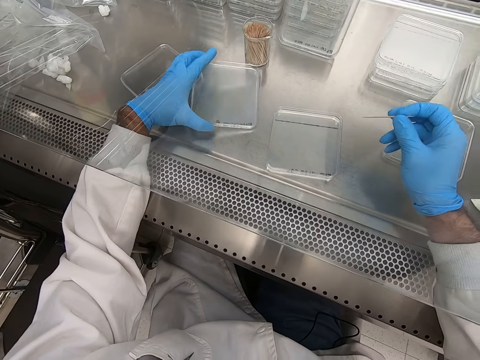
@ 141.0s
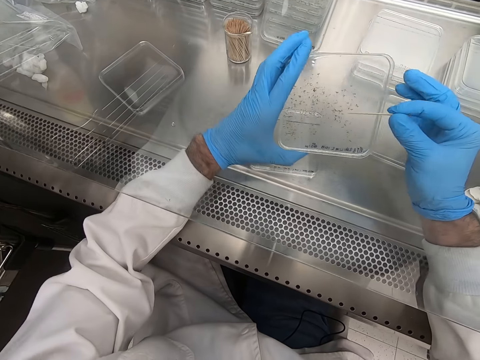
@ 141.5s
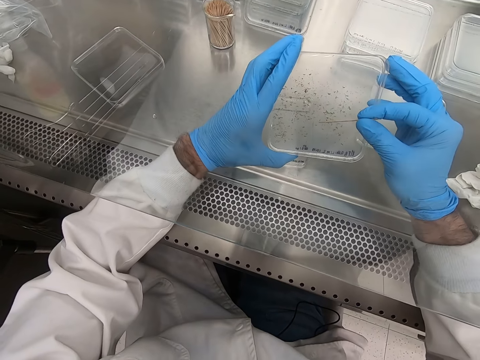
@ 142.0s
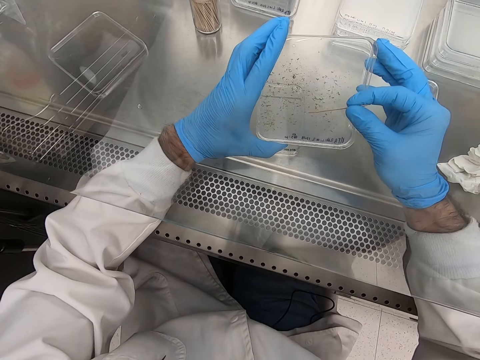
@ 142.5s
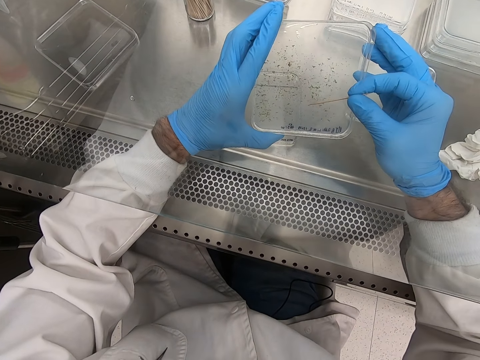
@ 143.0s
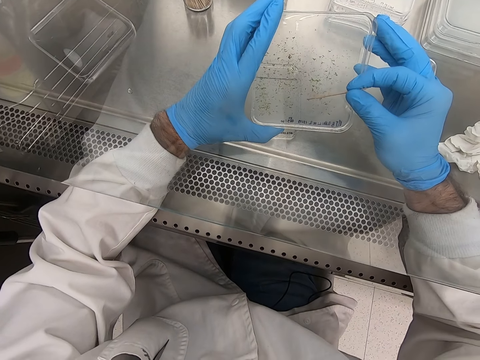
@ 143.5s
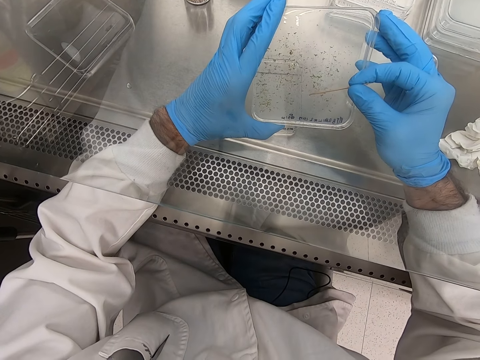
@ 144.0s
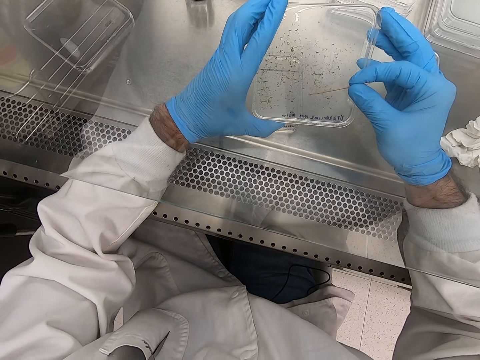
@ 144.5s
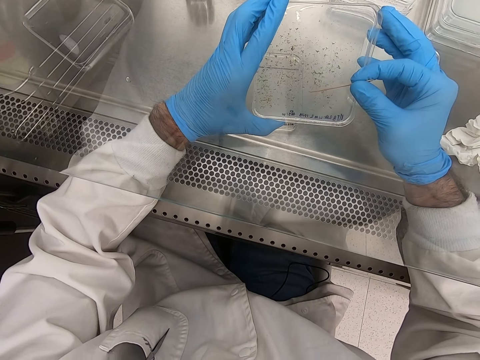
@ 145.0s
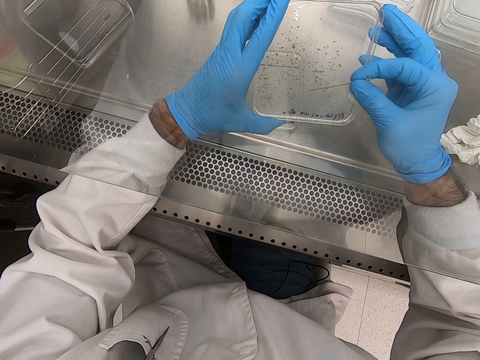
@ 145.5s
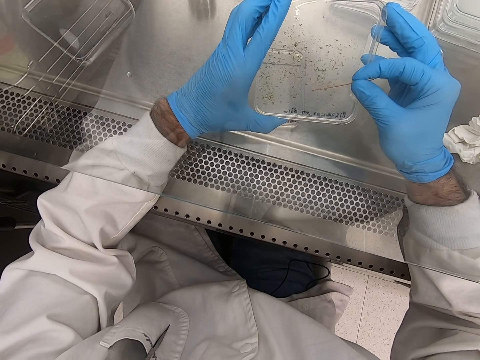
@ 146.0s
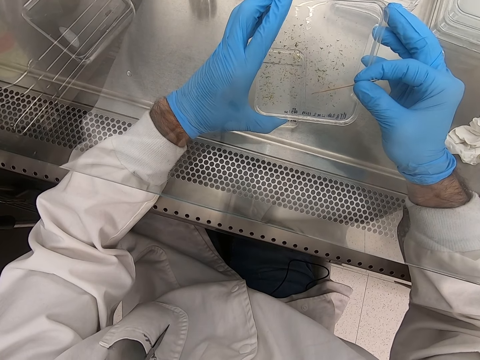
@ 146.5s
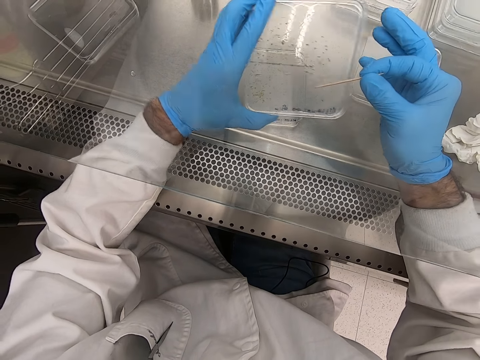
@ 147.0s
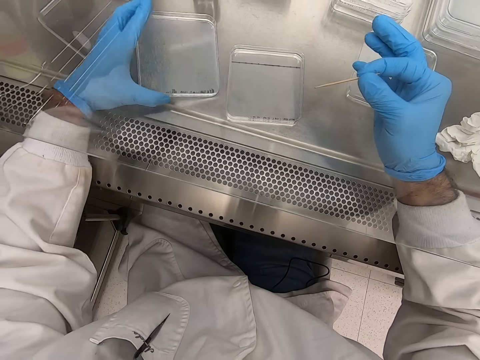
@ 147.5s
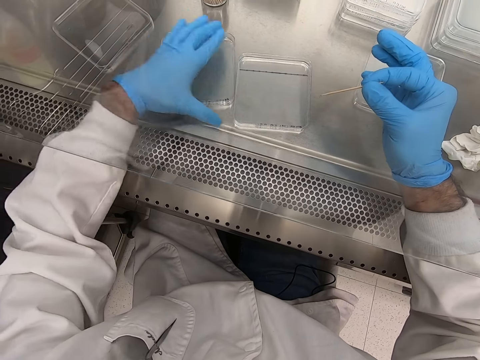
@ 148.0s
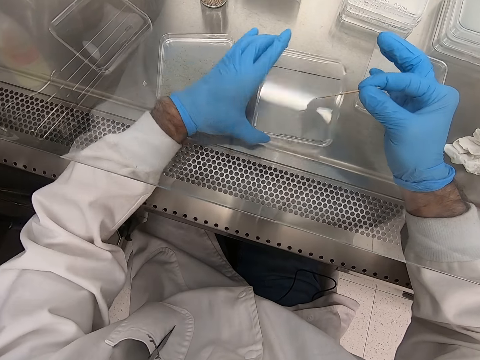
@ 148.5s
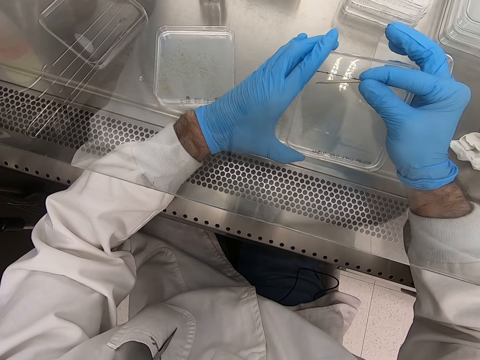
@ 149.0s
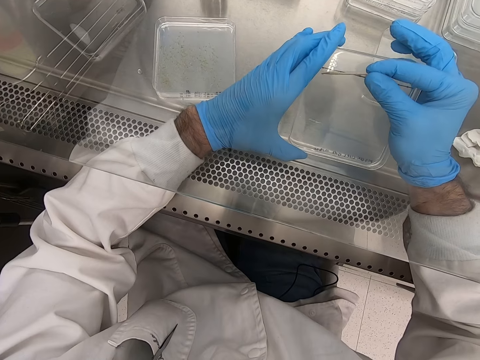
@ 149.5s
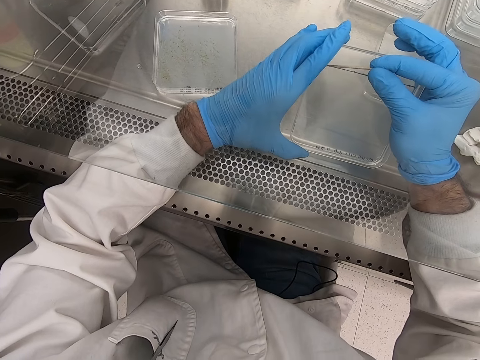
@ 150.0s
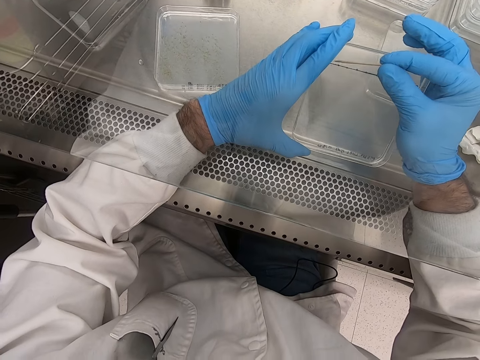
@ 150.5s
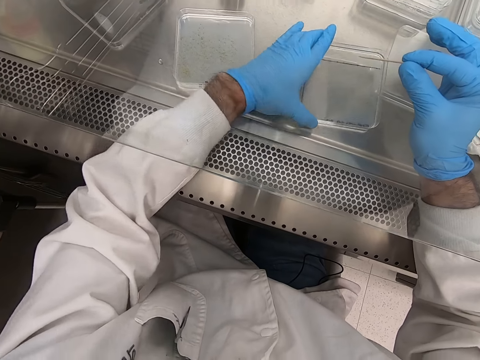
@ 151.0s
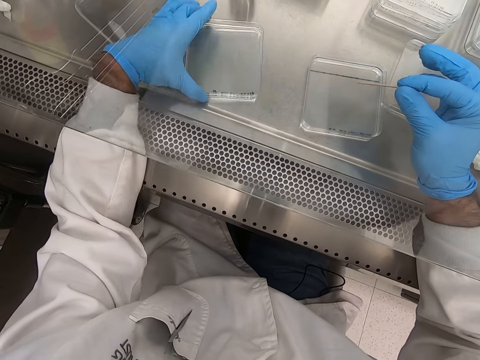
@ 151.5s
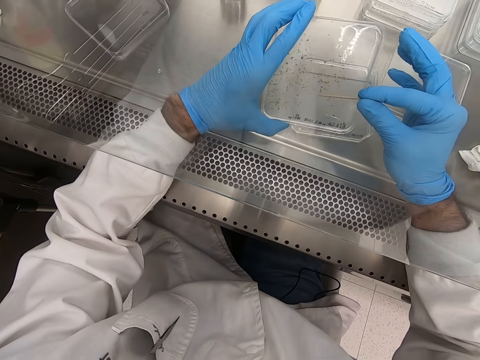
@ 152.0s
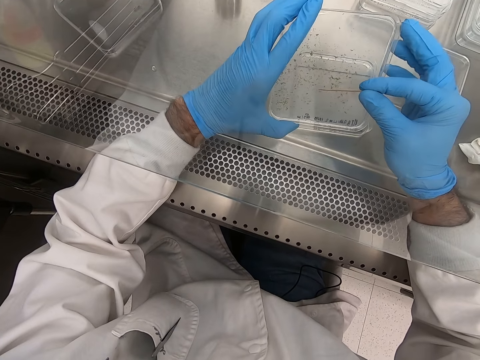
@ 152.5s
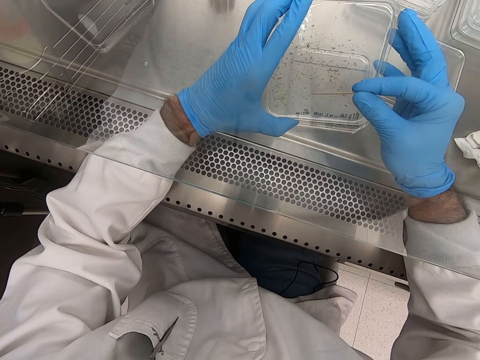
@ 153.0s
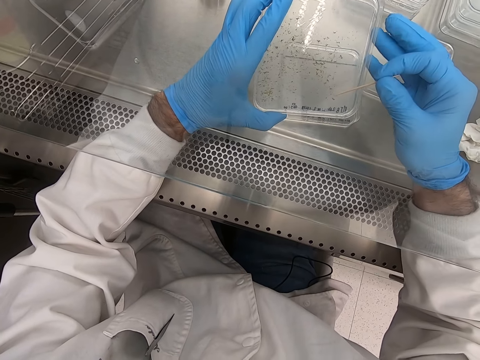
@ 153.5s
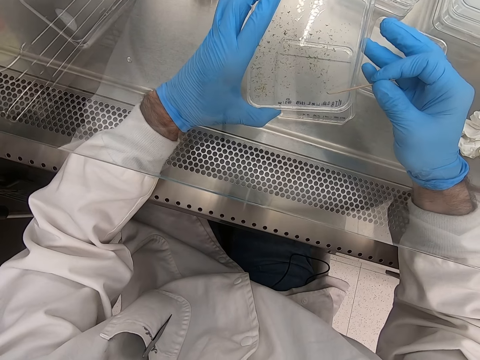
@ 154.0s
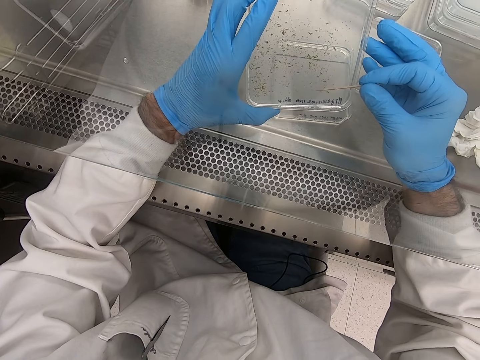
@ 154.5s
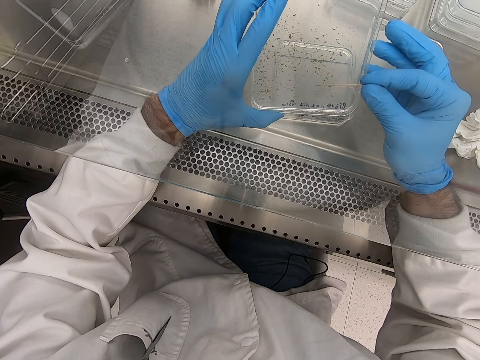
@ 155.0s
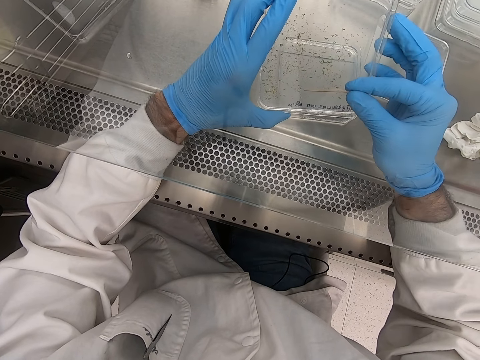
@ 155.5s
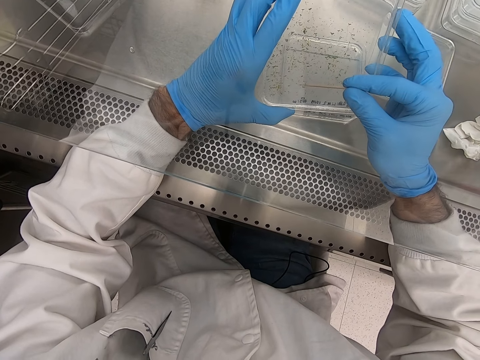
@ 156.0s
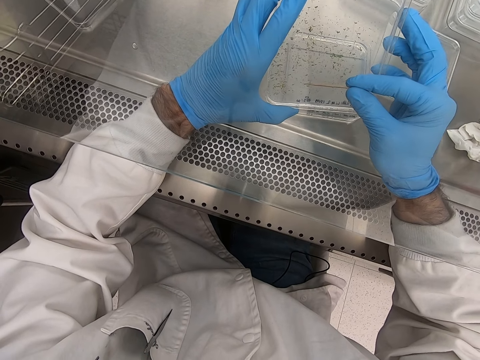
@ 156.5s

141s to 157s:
The camera wearer picks up a plastic flat tin or acrylic sheet. They pick particles from the acrylic sheet with a toothpick. They place the acrylic sheet on the bench. They pick the acrylic sheet. They pick particles from the acrylic sheet. They put the object on another plastic flat tin. They place the acrylic sheet on the table. They pick up the plastic flat tin. They pick particles from the acrylic sheet.

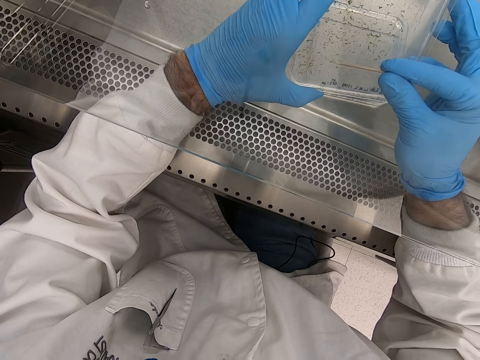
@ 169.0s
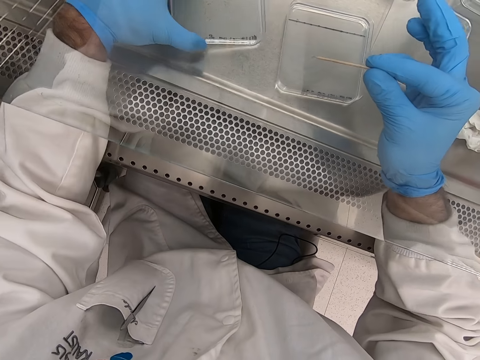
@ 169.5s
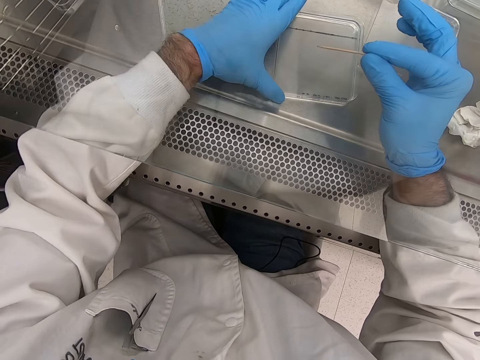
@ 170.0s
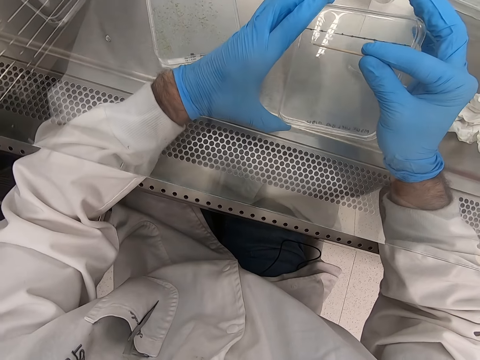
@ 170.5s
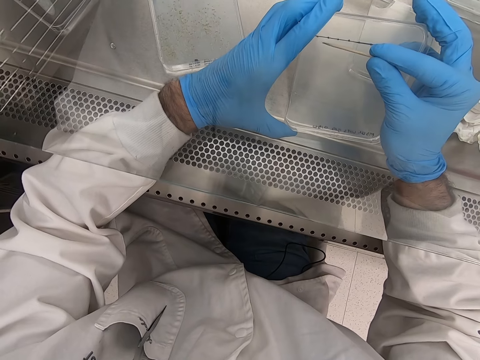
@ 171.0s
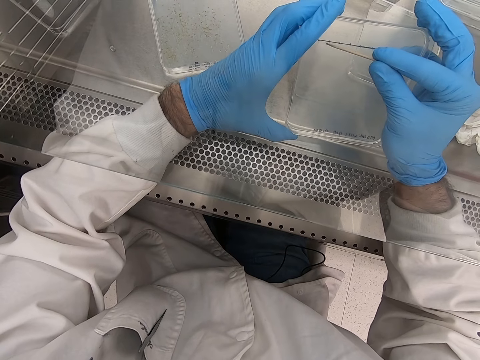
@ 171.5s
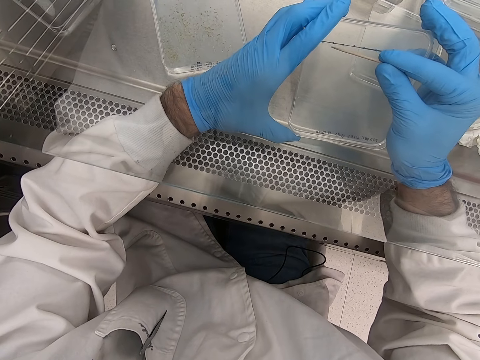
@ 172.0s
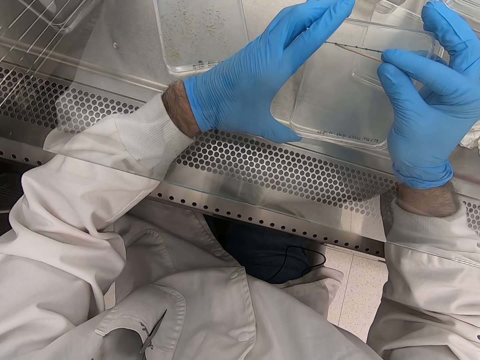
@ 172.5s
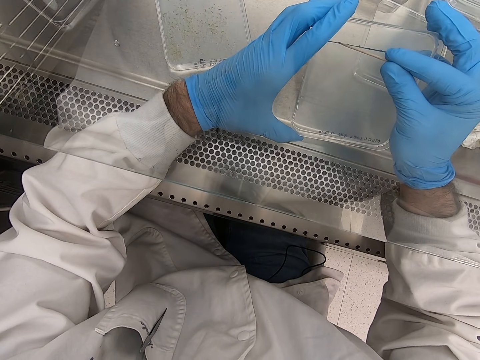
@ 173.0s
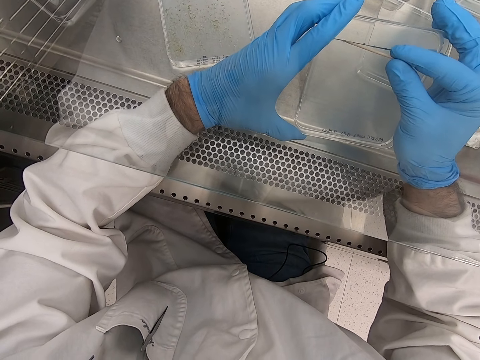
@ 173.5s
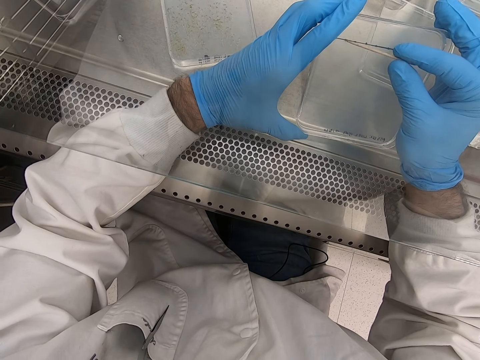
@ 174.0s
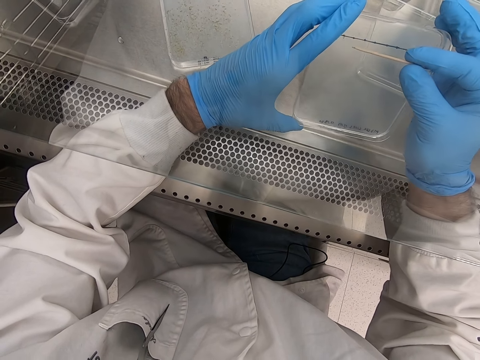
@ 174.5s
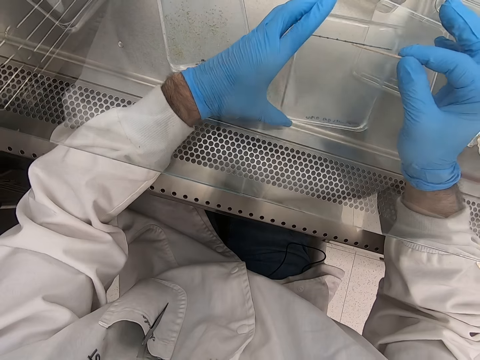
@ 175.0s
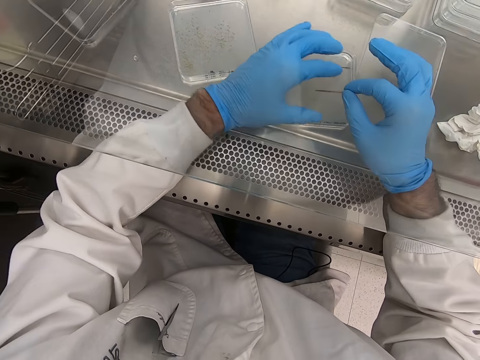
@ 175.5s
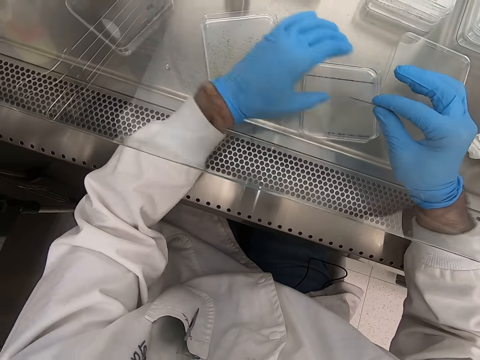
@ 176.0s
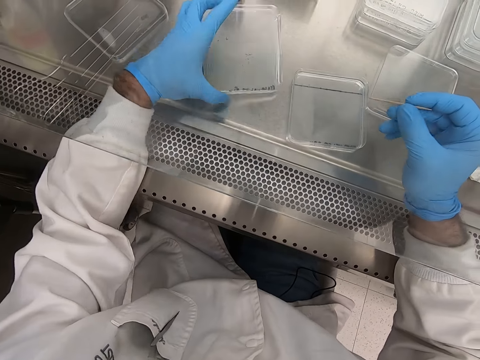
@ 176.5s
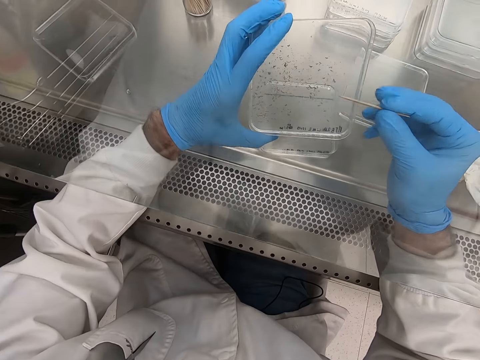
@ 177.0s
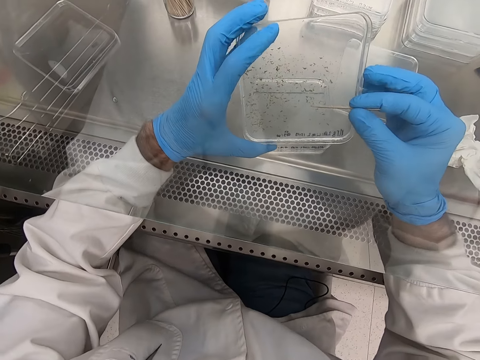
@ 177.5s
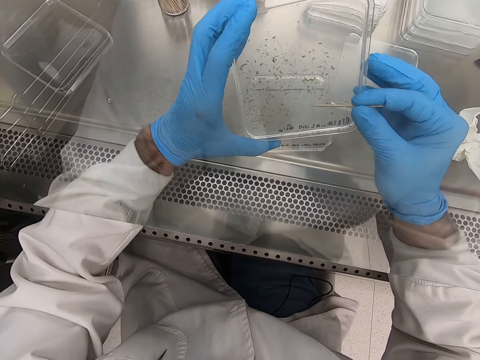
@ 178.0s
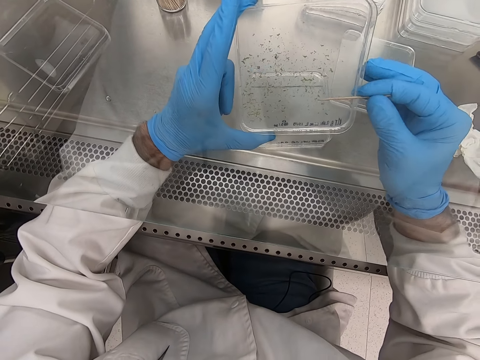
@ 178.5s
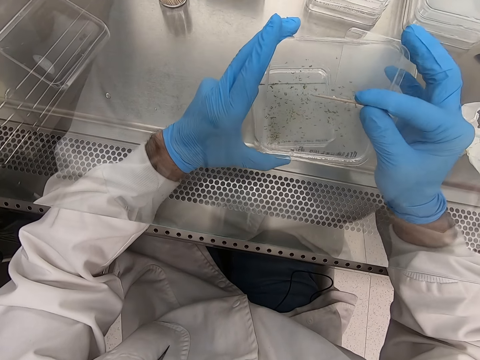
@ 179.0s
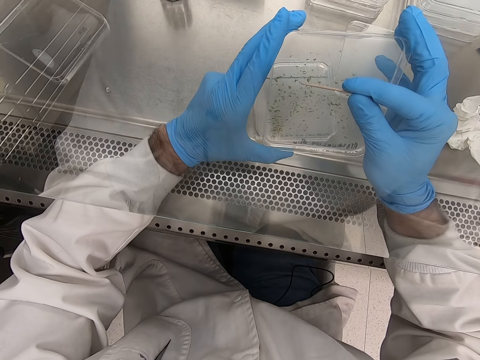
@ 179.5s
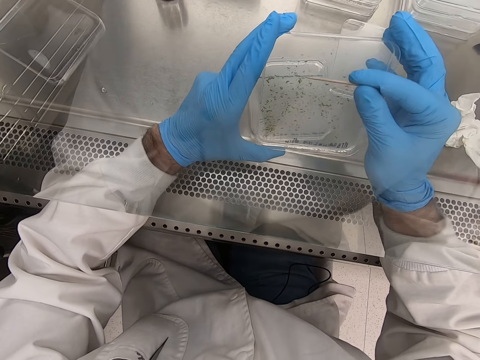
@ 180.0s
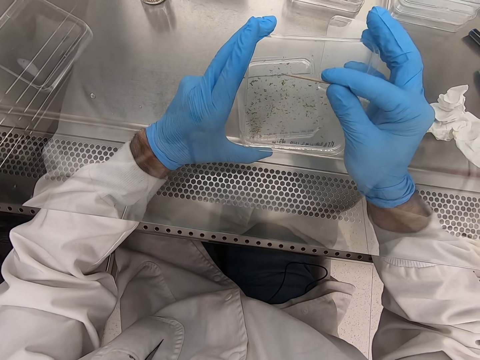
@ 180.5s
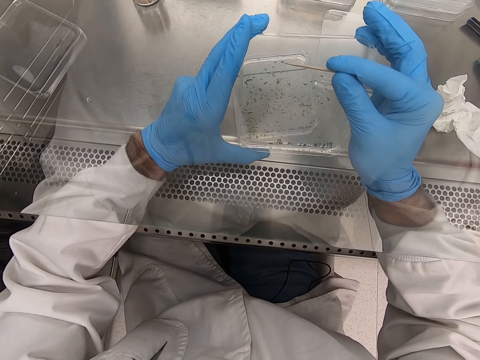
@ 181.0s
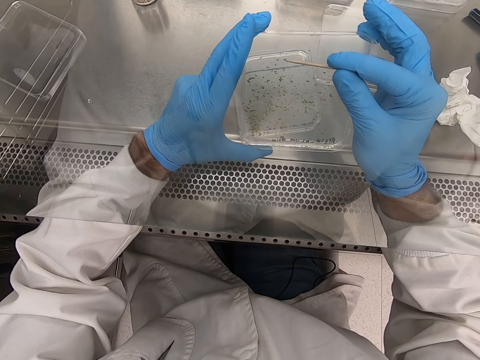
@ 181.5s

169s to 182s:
The camera wearer picks particles from an acrylic sheet or plastic flat tin with a toothpick. They place the plastic flat tin on the steel bench. They pick up the plastic flat tin. They put the object on another plastic flat tin. They place the plastic flat tin on the steel bench. They pick up the plastic flat tin. They pick particles from the acrylic sheet.
